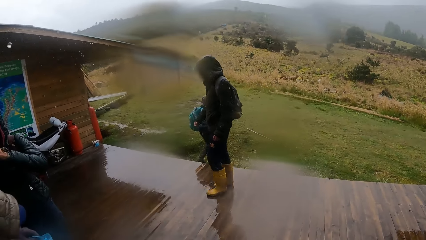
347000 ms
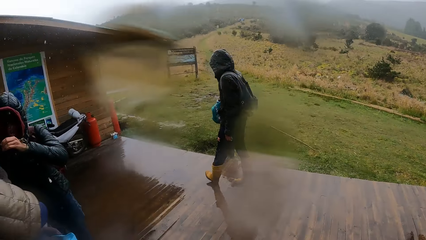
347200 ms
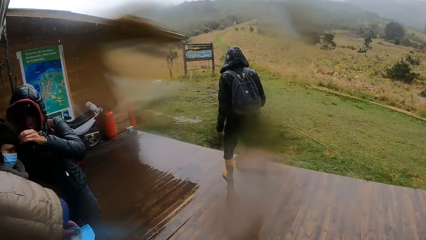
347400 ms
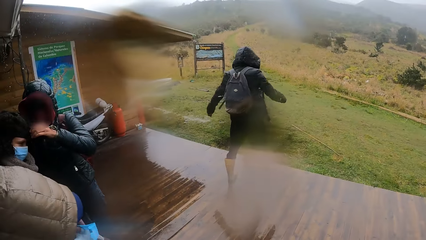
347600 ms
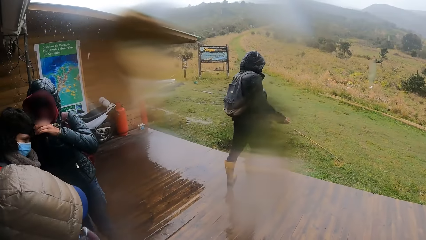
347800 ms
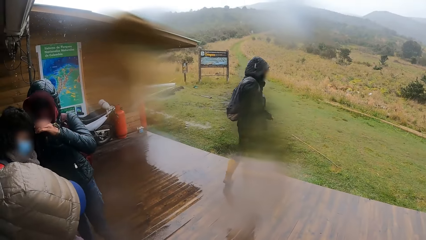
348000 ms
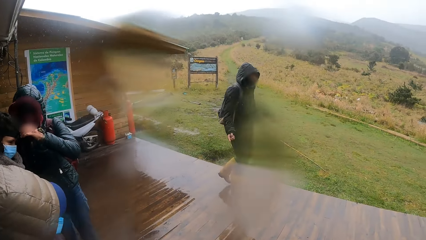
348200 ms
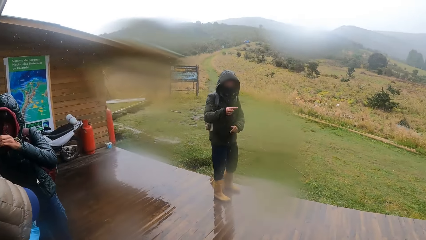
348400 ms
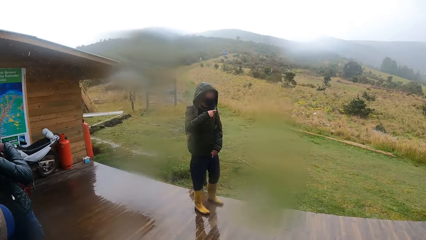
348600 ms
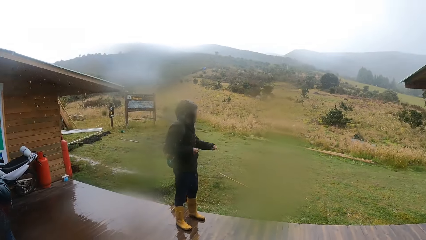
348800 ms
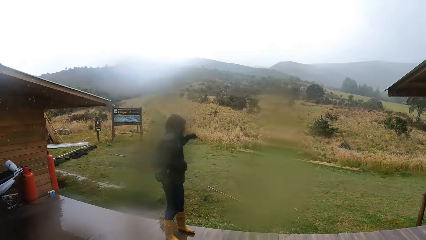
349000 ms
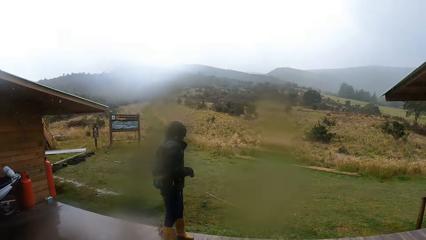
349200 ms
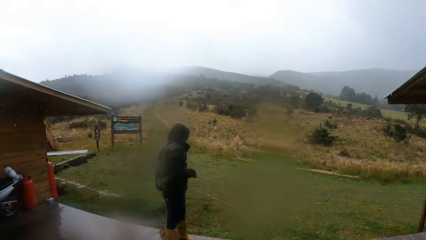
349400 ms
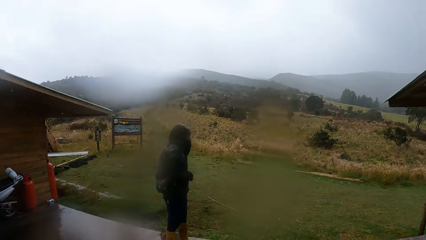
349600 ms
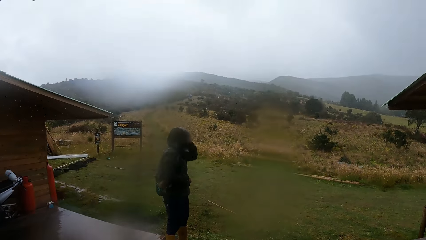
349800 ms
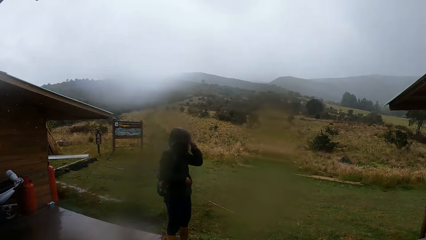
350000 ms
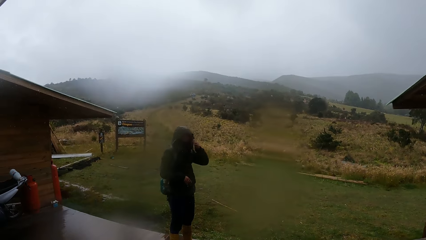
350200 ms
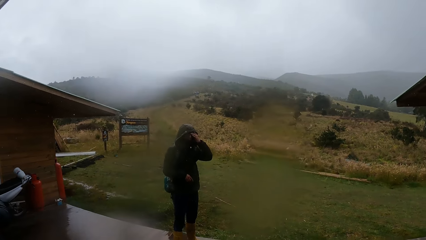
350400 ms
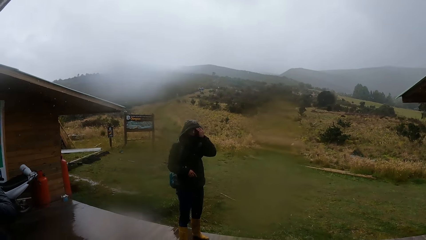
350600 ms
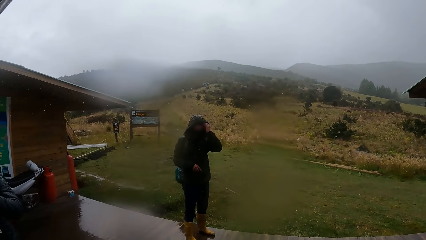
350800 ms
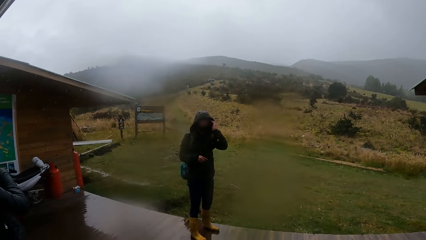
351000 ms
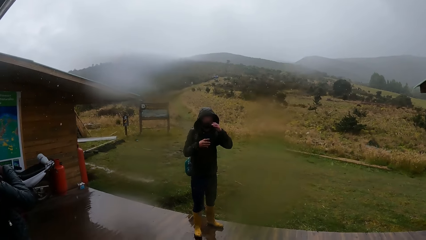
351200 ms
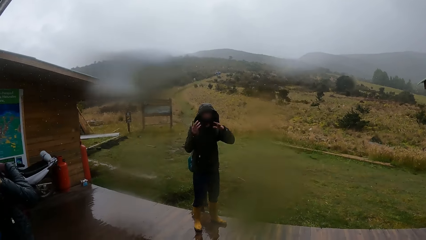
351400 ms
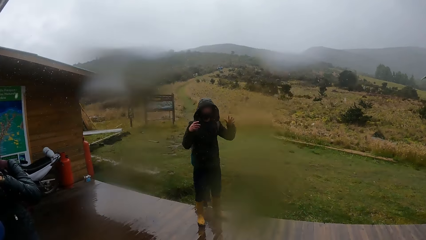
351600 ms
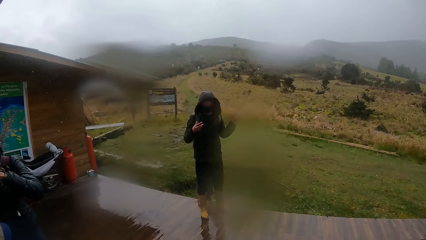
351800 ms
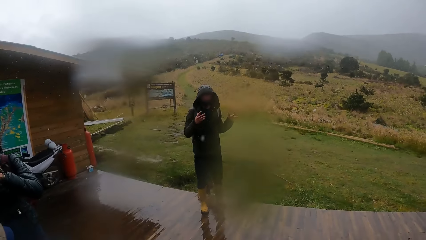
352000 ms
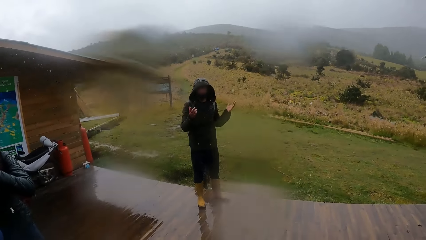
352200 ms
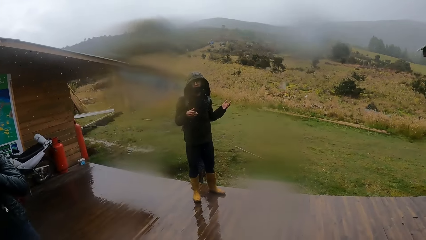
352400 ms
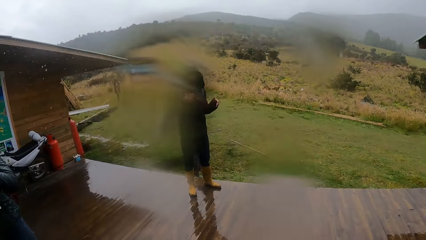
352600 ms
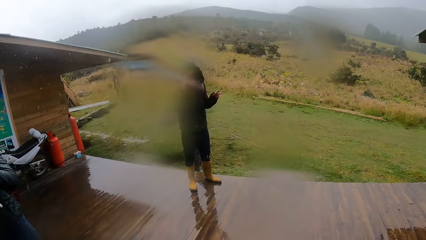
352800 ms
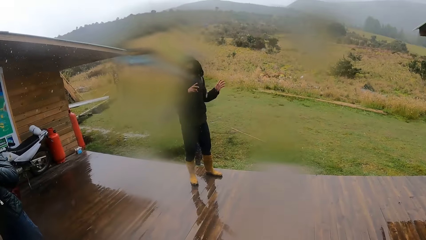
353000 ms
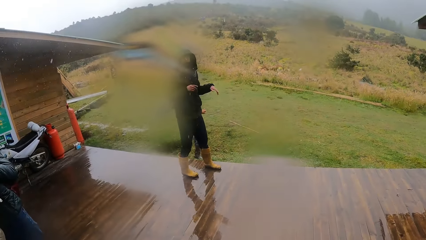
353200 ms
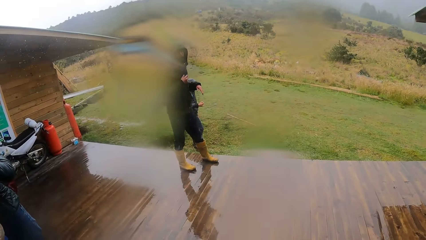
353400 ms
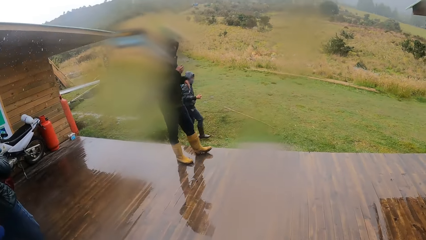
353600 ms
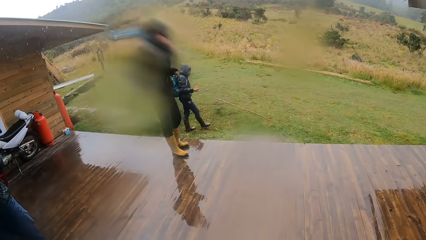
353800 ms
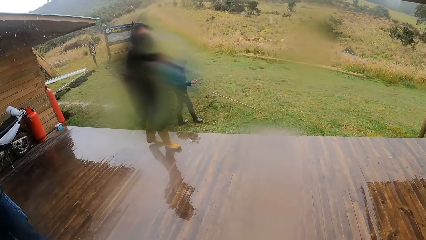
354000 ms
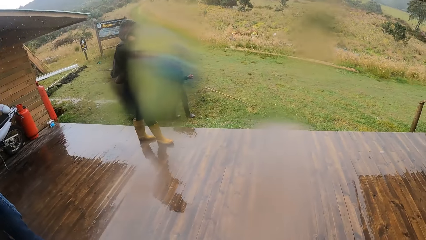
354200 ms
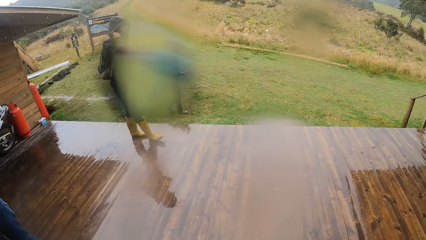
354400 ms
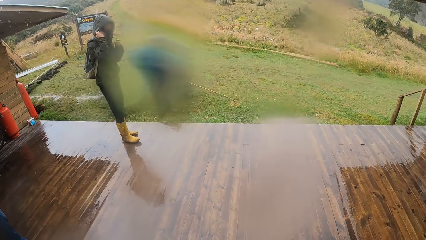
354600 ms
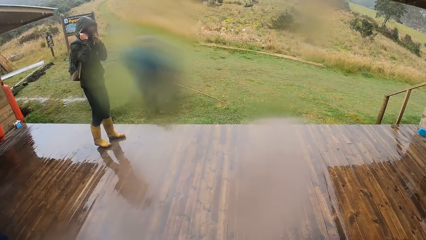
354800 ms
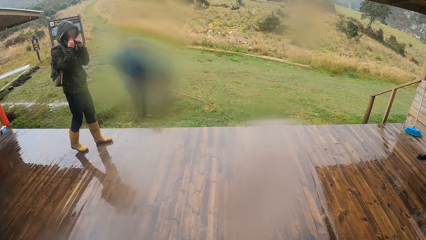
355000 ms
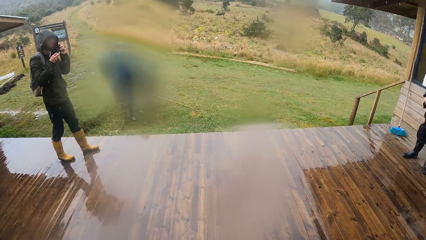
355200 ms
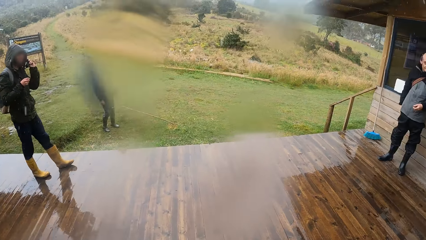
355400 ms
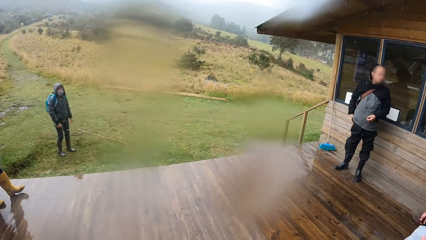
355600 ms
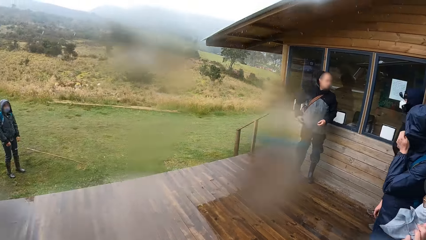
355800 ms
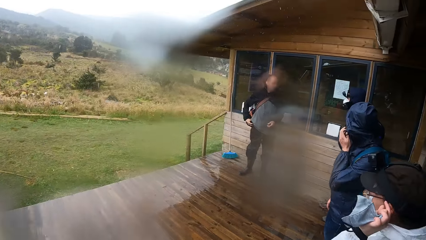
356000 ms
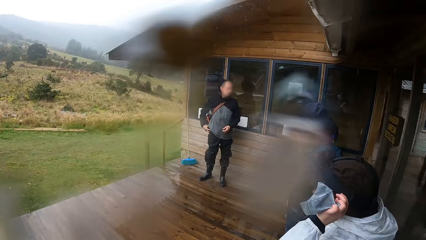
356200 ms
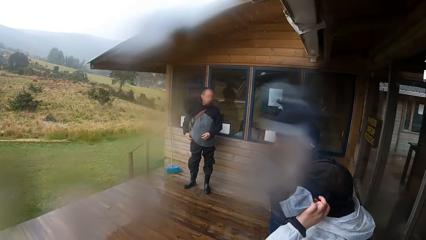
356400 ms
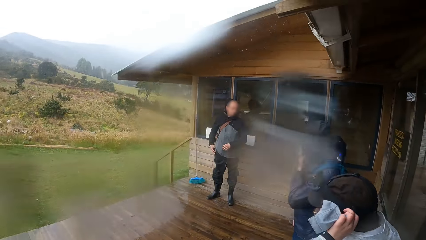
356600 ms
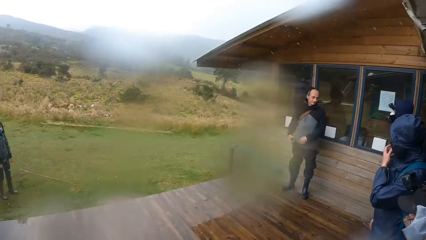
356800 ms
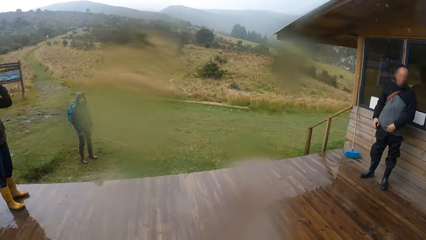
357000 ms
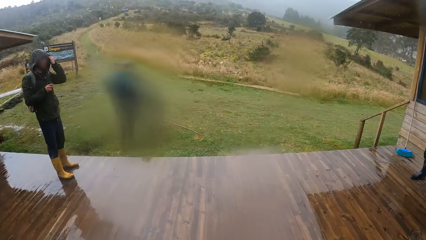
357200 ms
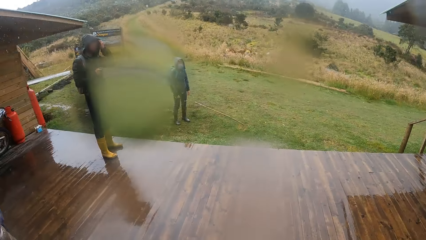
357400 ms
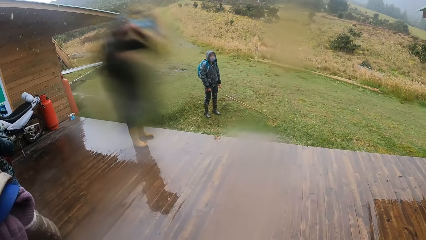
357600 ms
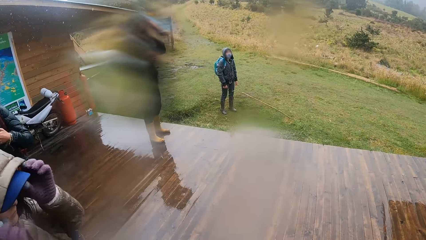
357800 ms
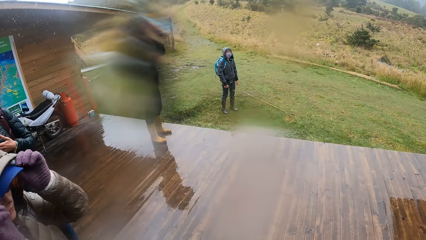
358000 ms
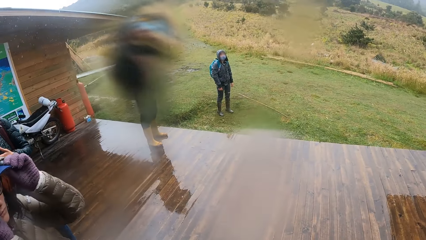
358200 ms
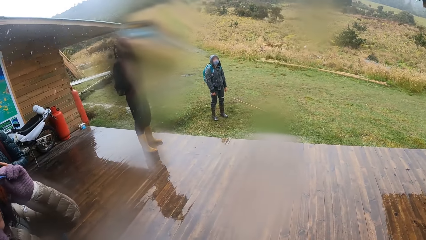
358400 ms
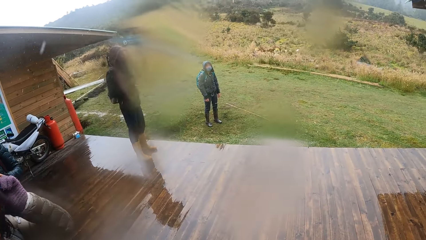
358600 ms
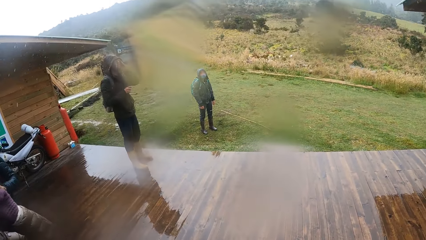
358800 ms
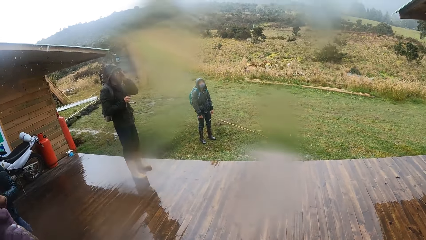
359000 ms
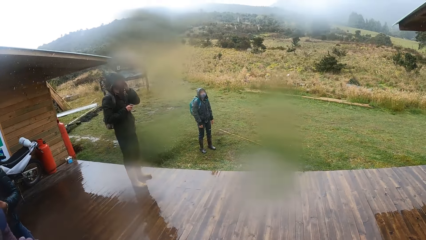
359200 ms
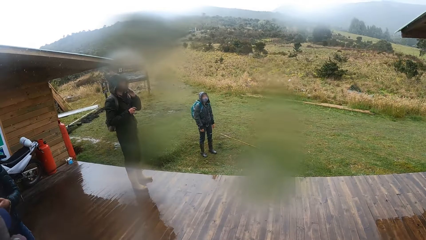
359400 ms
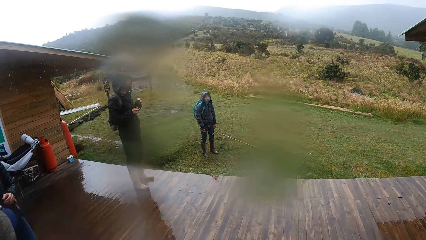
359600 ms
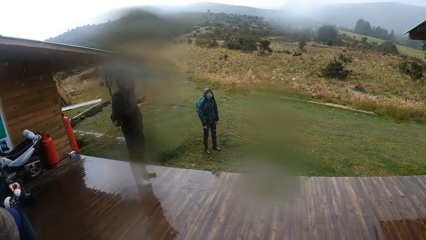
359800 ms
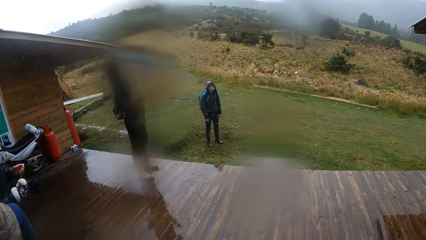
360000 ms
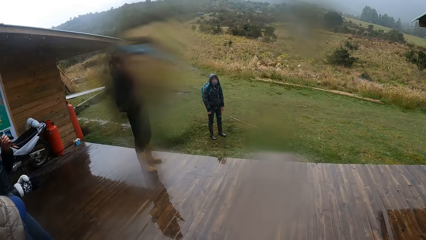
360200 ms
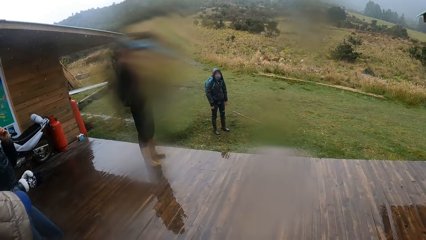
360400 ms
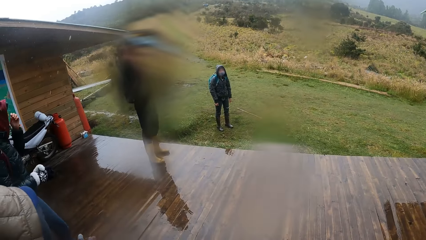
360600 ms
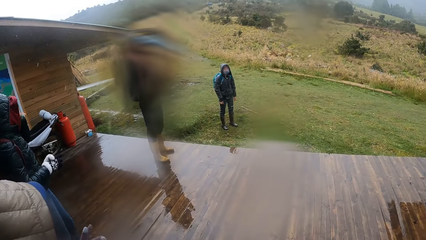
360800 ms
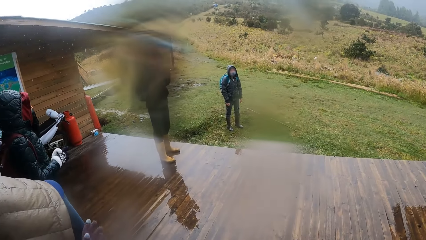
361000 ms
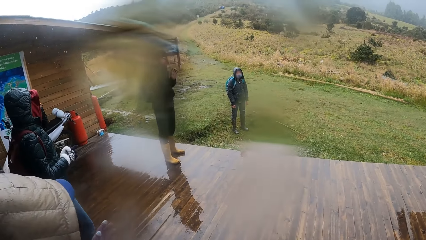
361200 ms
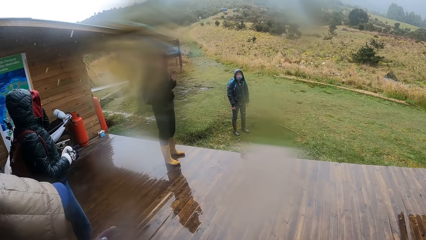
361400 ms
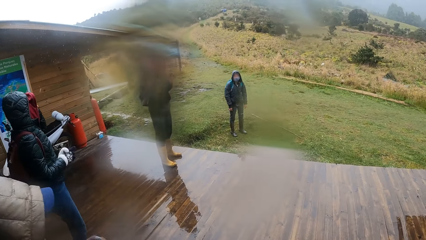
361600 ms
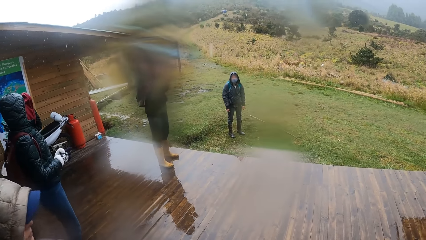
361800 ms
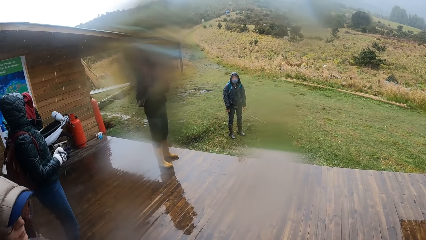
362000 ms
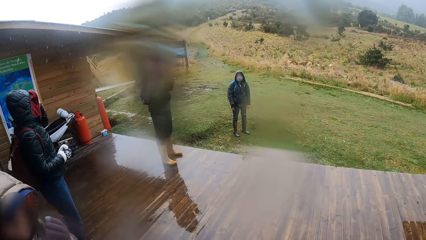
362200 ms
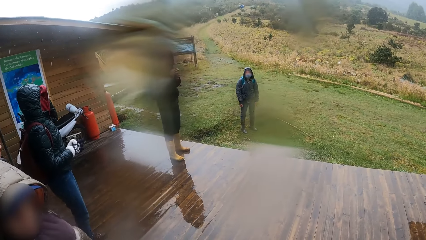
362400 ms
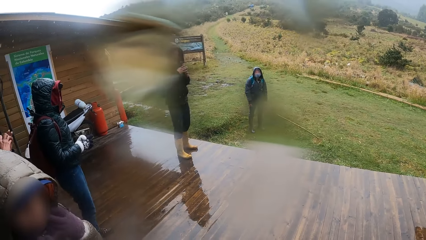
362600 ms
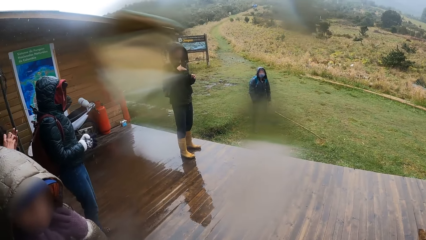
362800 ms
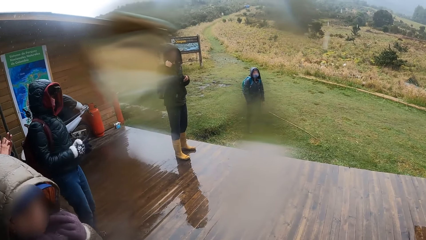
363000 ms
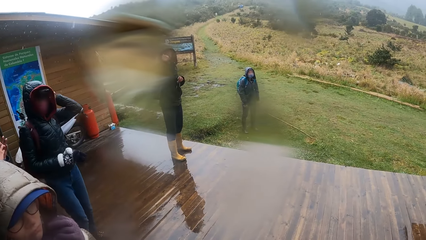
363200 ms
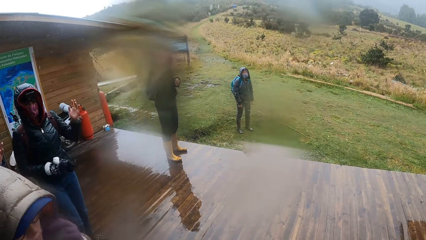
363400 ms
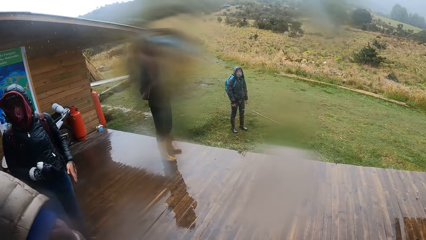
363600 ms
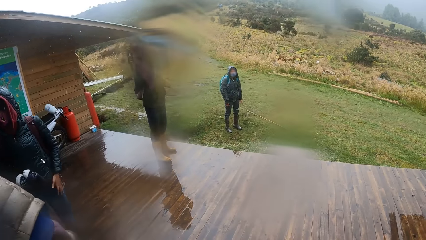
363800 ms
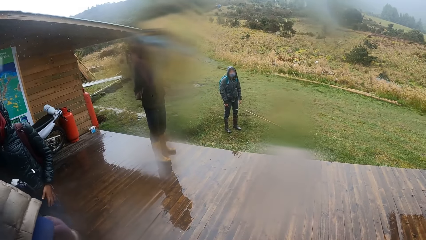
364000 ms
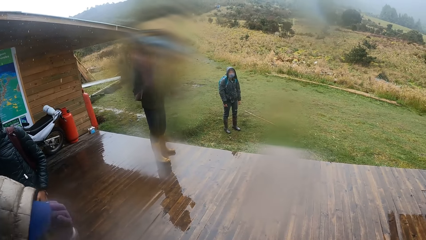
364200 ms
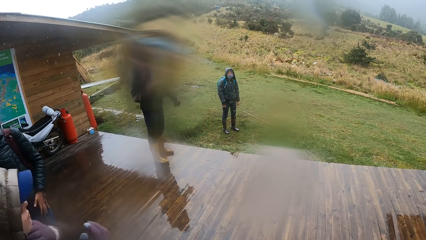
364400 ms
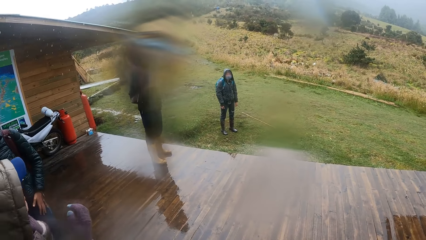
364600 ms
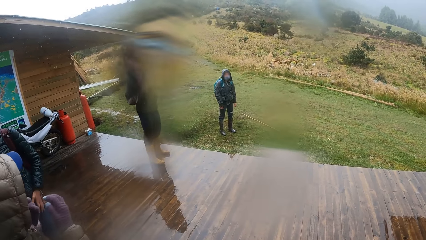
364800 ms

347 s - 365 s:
The camera wearer looks around. The woman touches her face with her left hand.
